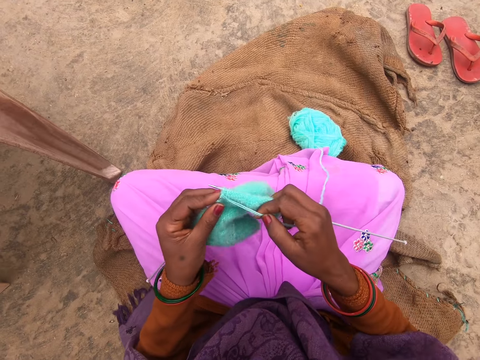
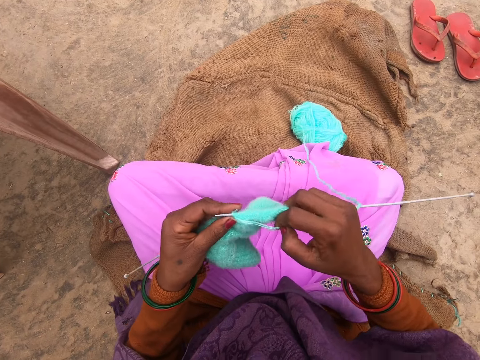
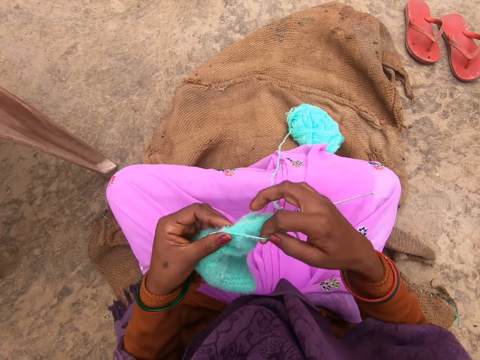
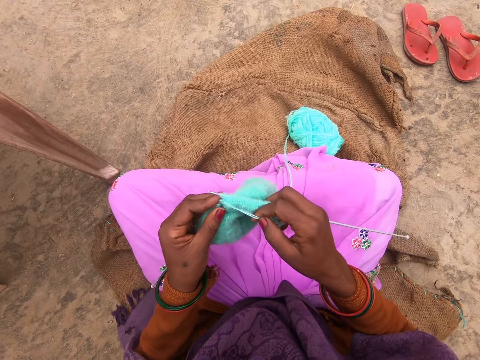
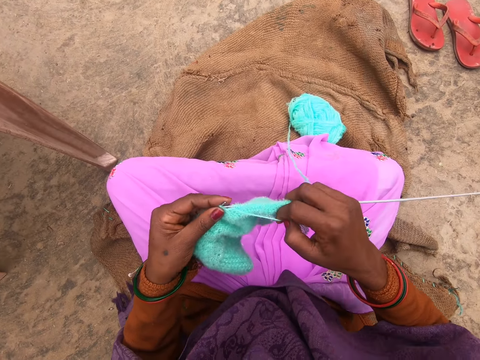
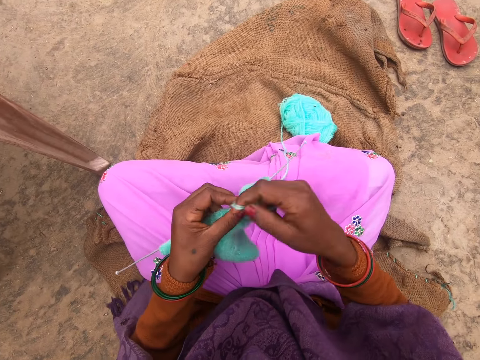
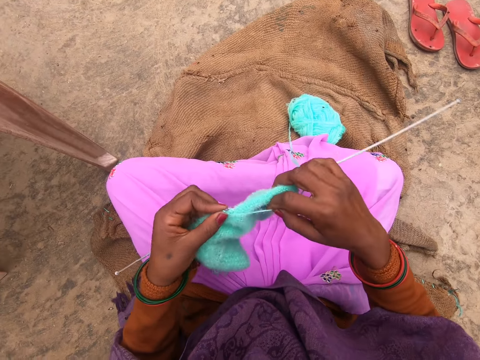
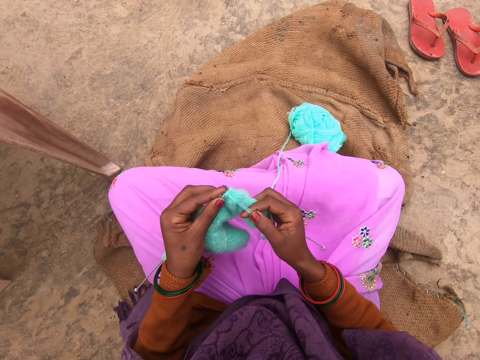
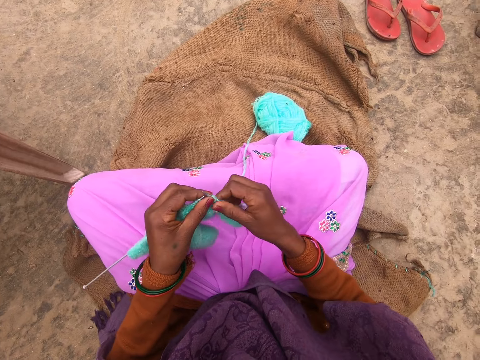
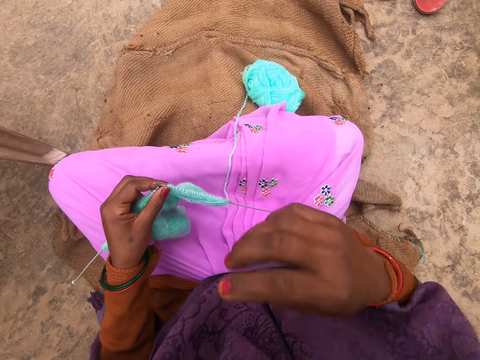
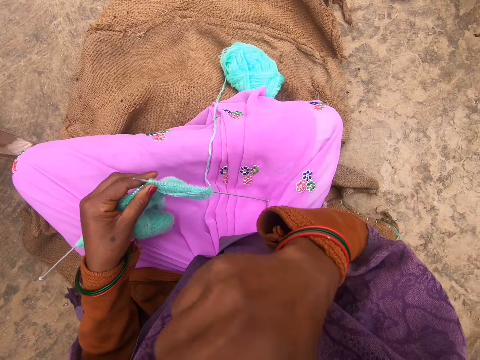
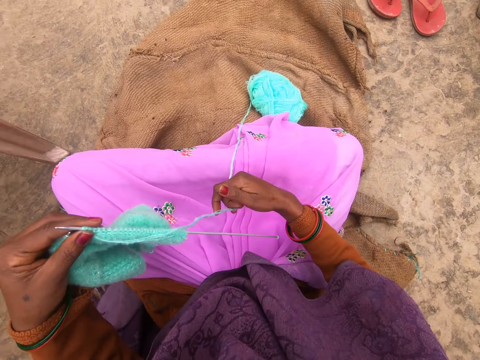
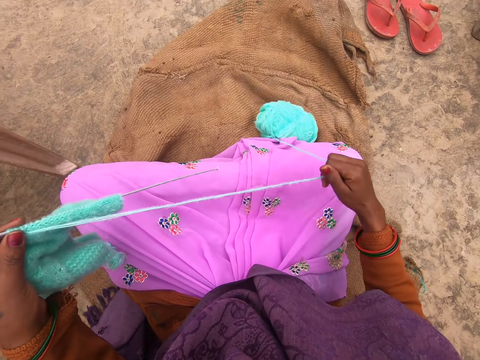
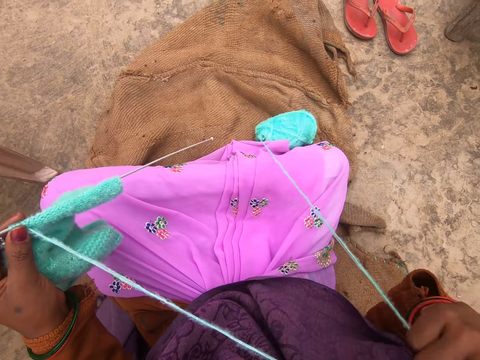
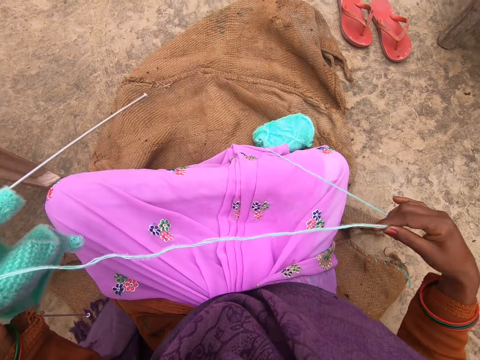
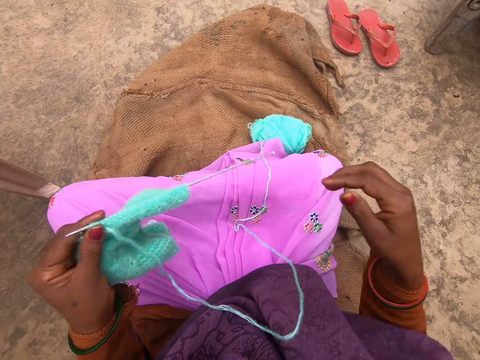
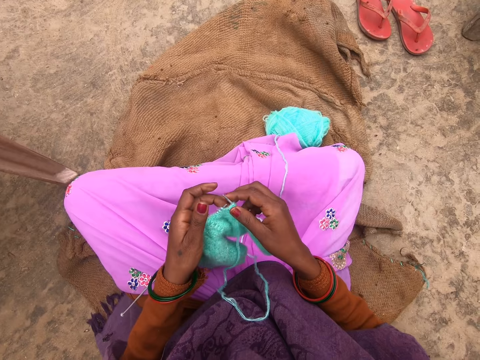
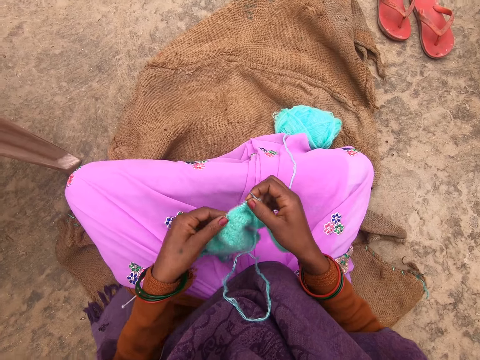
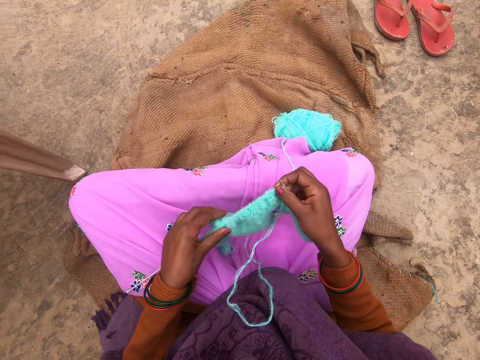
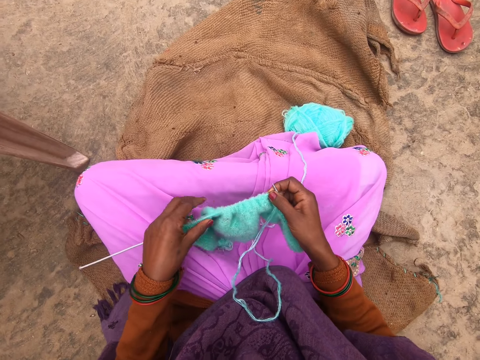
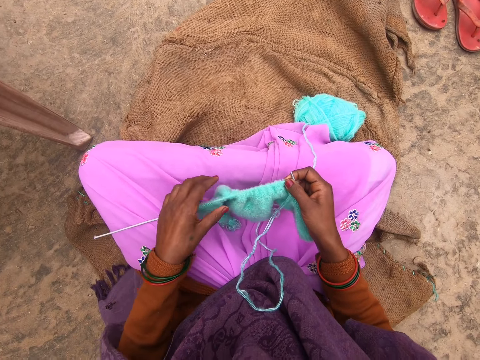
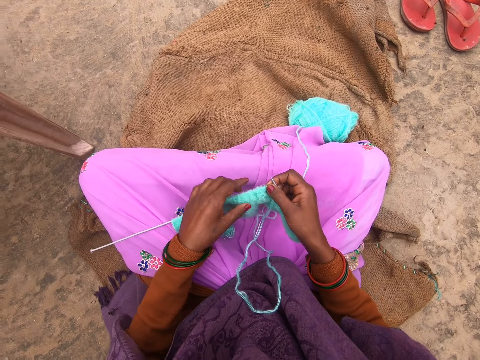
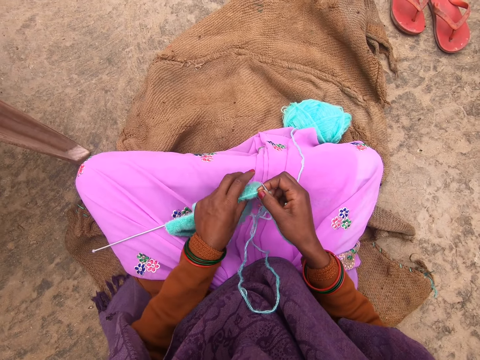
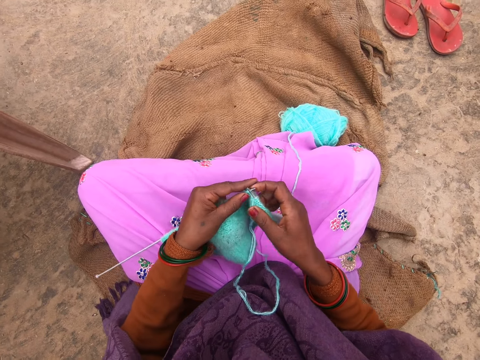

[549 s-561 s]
The camera wearer knits the fabric with the knitting needles. She rolls the yarn around a knitting needle. She knits the fabric with the knitting needles. She rolls the yarn around a knitting needle. She knits the fabric with the knitting needles. She touches her face. She pulls the yarn. She unrolls the yarn. She straightens the fabric.

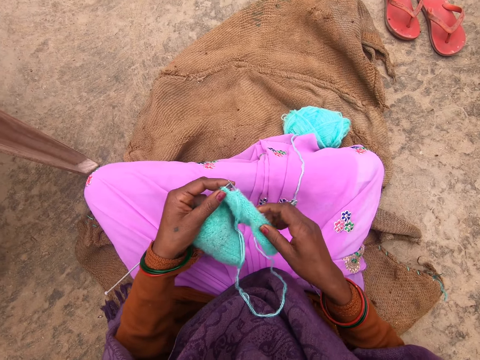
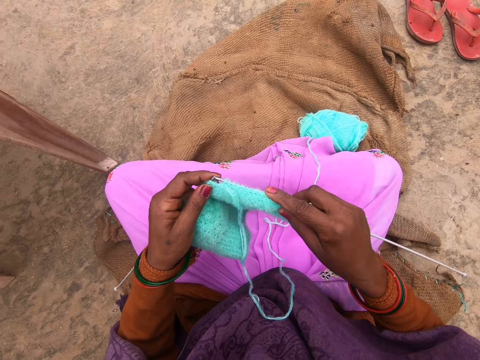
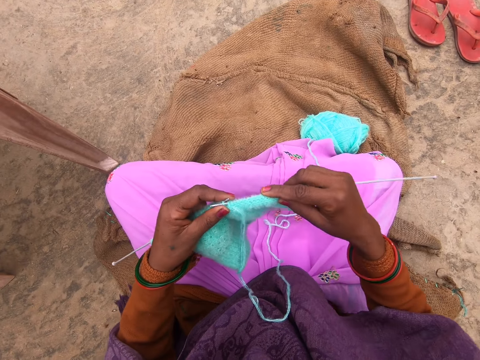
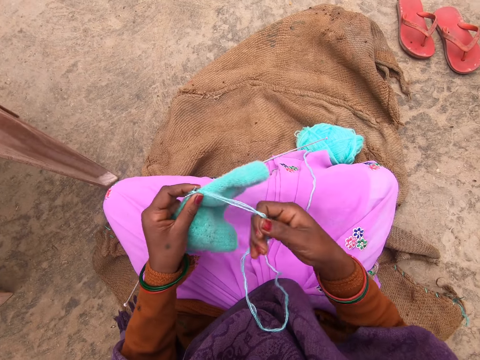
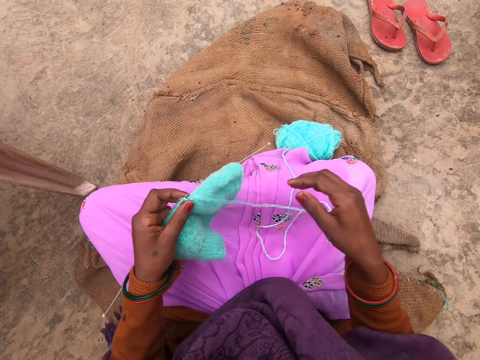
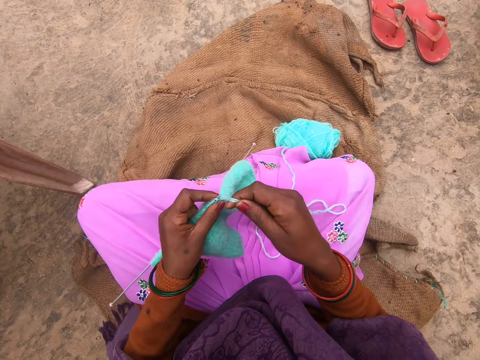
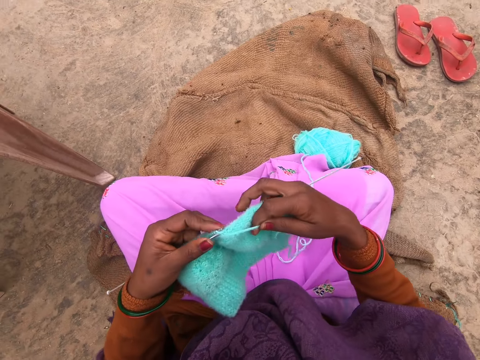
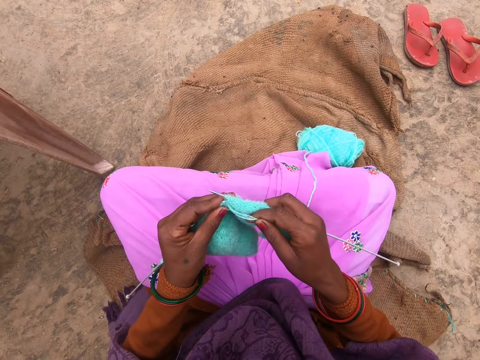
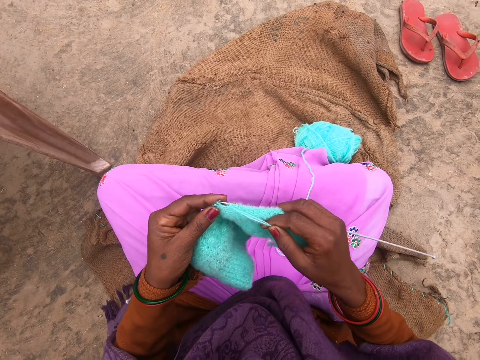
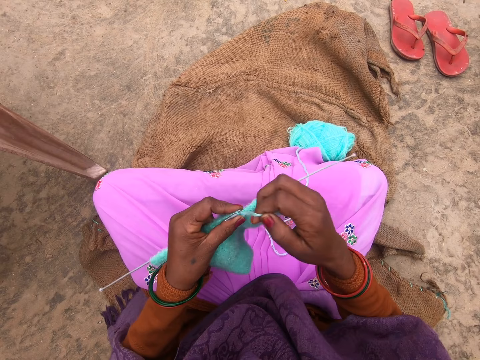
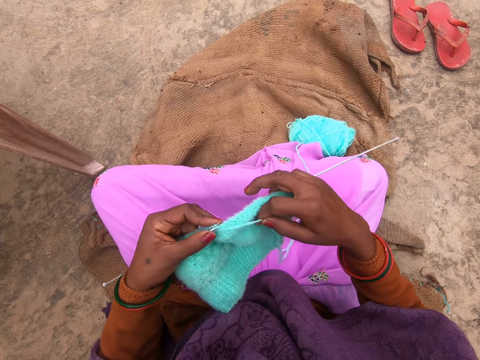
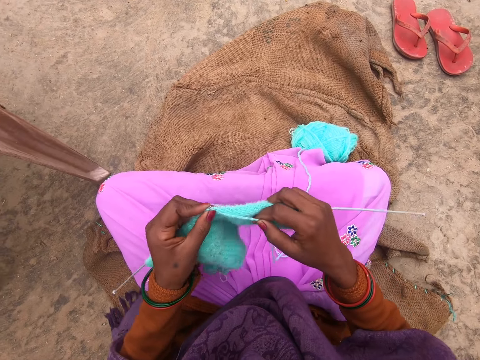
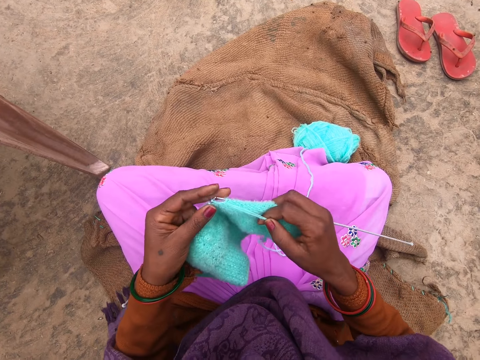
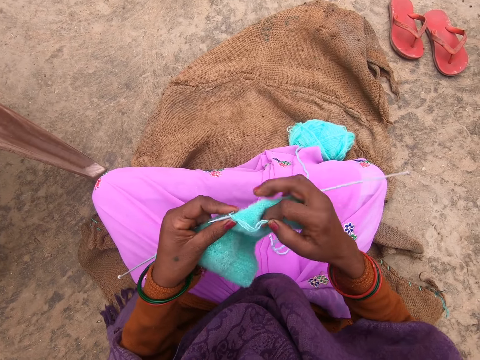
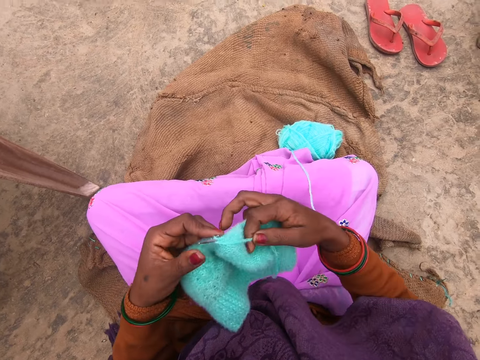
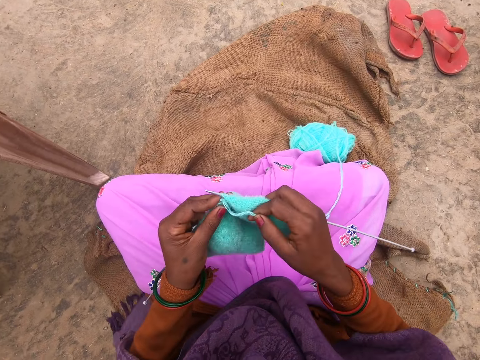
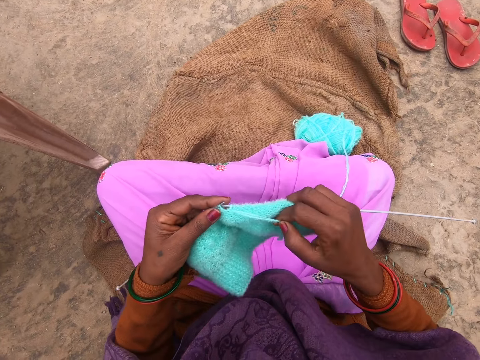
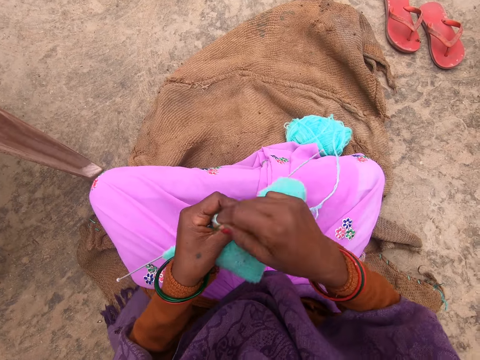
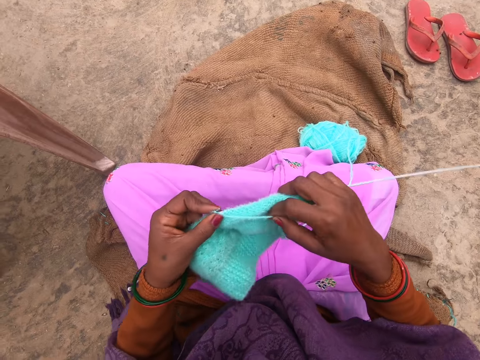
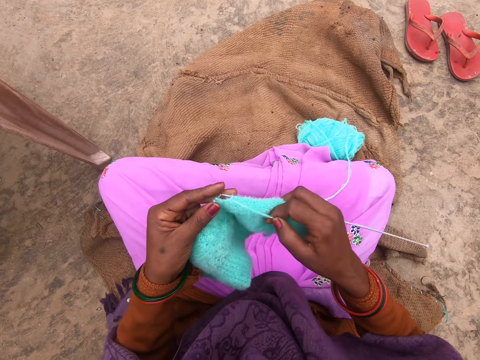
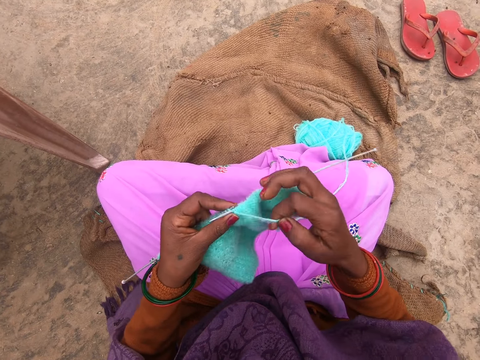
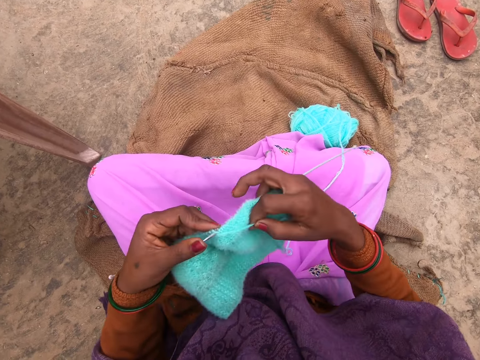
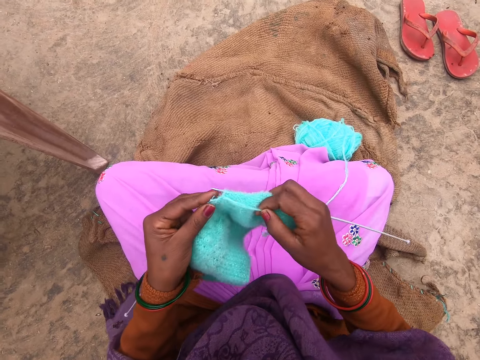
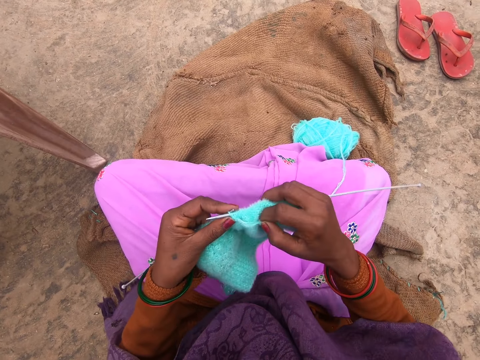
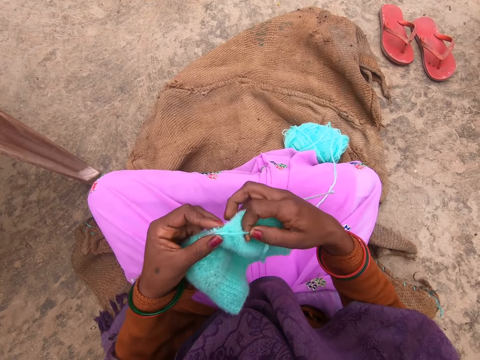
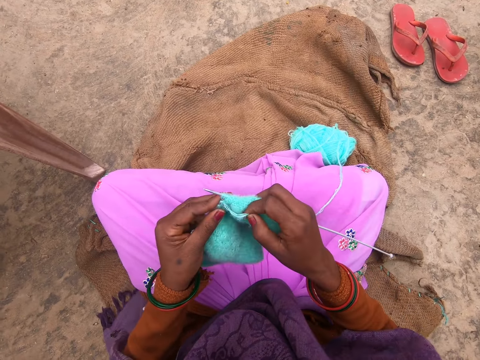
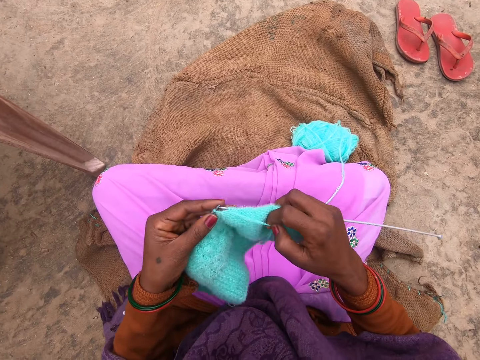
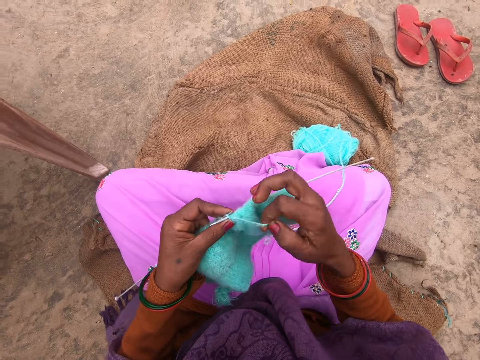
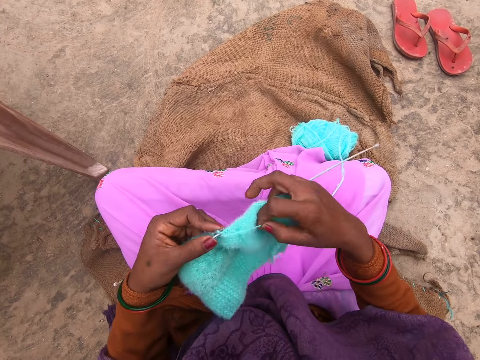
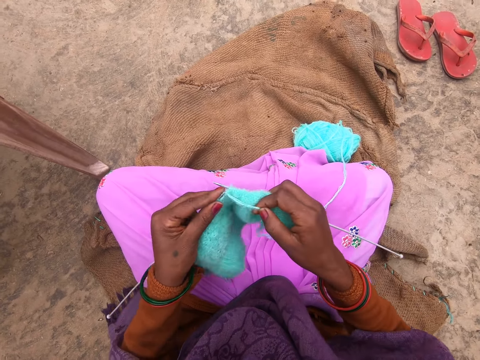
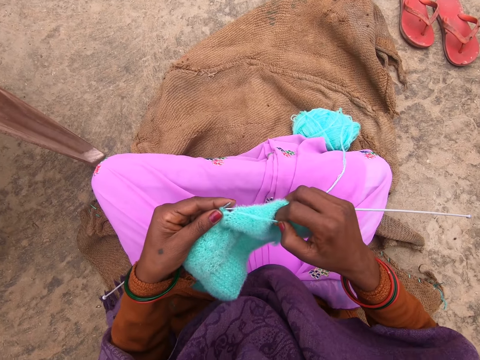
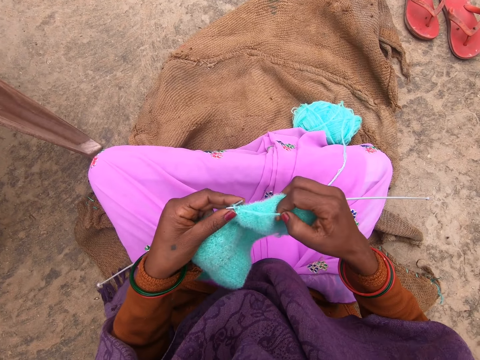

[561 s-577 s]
The camera wearer knits the fabric with the knitting needles. They pull the yarn. They roll the yarn around a knitting needle. They knit the fabric with the knitting needles. They roll the yarn around a knitting needle. They knit the fabric with the knitting needles. They roll the yarn around a knitting needle. They knit the fabric with the knitting needles. They roll the yarn around a knitting needle. They knit the fabric with the knitting needles. They roll the yarn around a knitting needle. They knit the fabric with the knitting needles. They roll the yarn around a knitting needle. They knit the fabric with the knitting needles. They roll the yarn around a knitting needle. They knit the fabric with the knitting needles.
